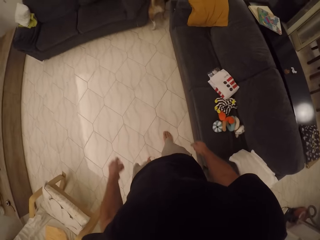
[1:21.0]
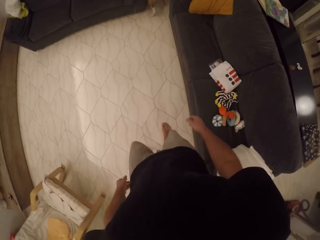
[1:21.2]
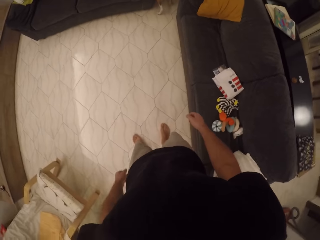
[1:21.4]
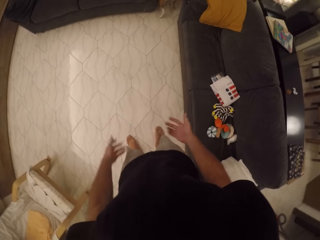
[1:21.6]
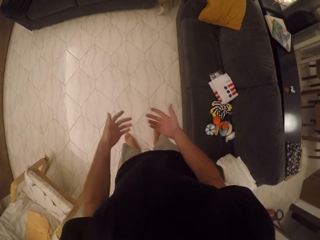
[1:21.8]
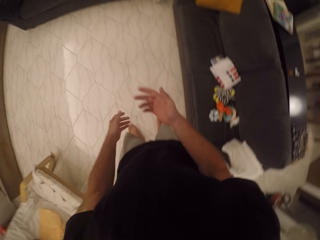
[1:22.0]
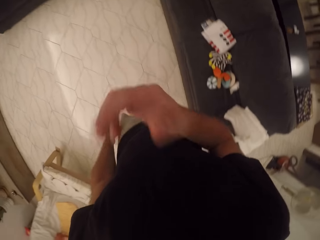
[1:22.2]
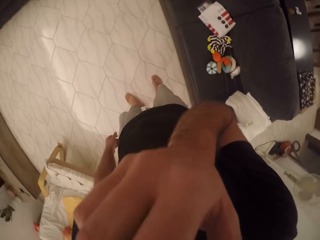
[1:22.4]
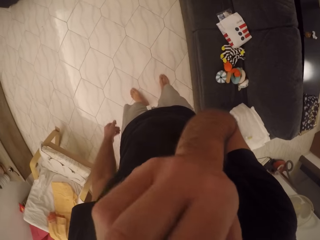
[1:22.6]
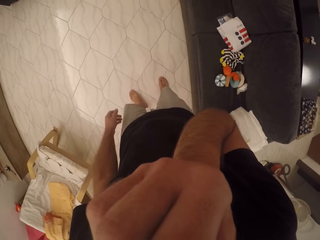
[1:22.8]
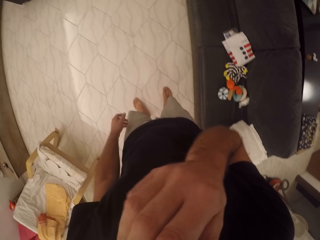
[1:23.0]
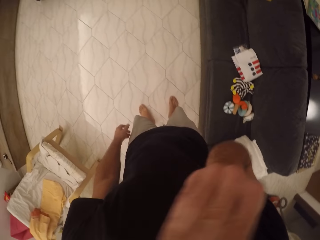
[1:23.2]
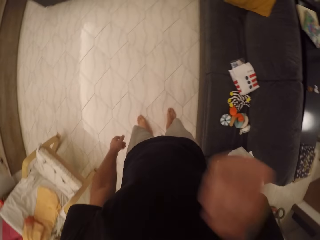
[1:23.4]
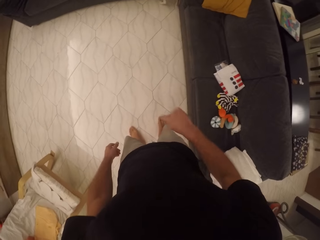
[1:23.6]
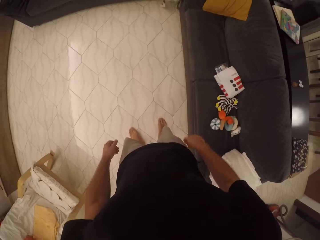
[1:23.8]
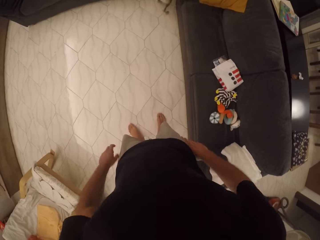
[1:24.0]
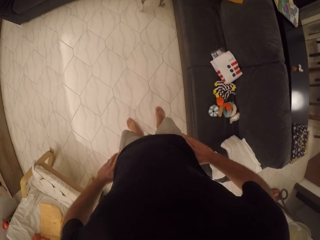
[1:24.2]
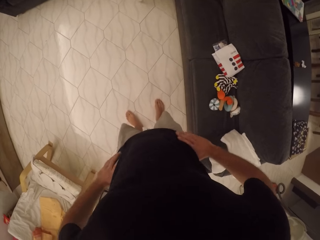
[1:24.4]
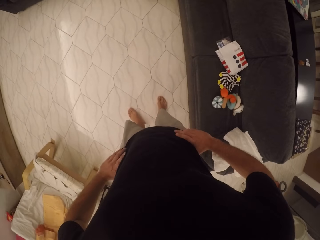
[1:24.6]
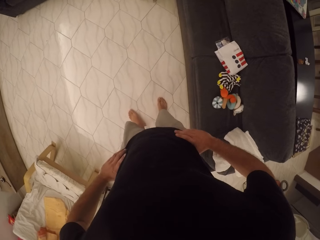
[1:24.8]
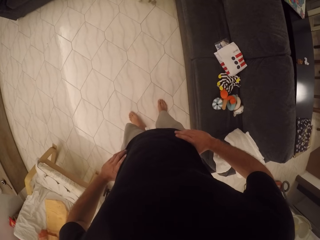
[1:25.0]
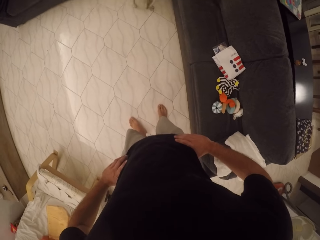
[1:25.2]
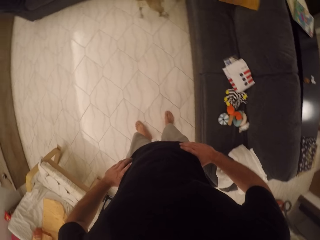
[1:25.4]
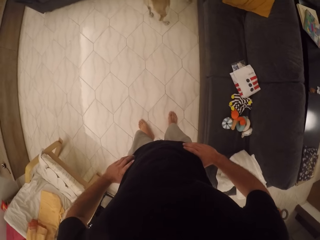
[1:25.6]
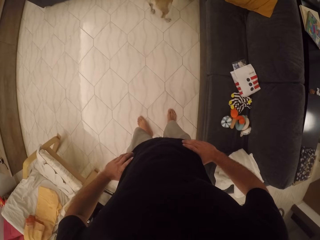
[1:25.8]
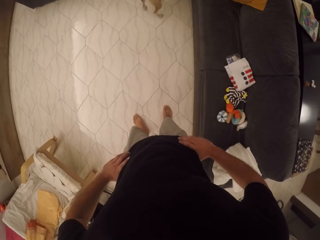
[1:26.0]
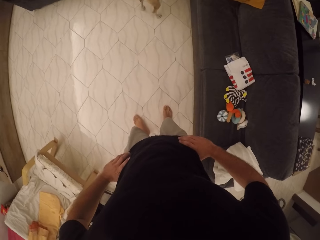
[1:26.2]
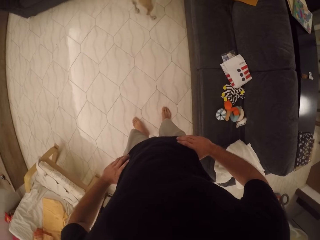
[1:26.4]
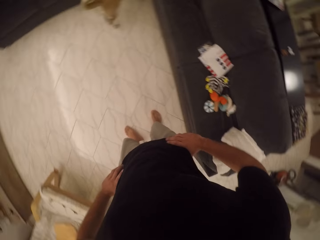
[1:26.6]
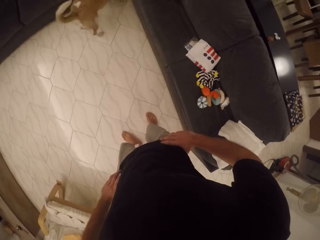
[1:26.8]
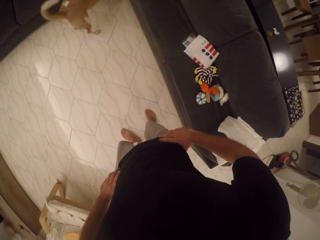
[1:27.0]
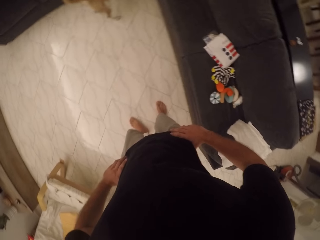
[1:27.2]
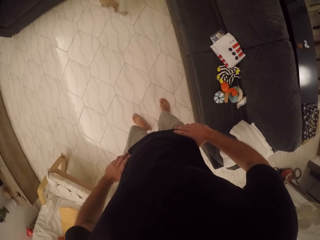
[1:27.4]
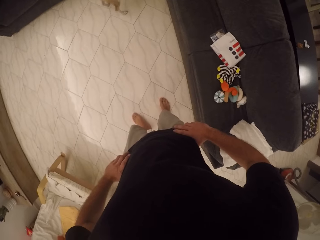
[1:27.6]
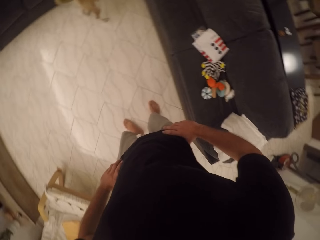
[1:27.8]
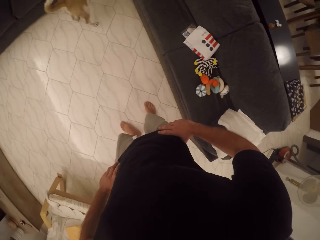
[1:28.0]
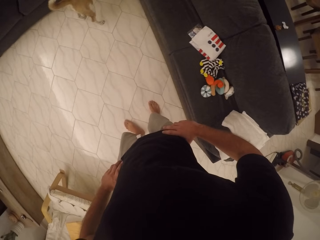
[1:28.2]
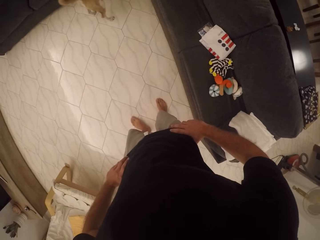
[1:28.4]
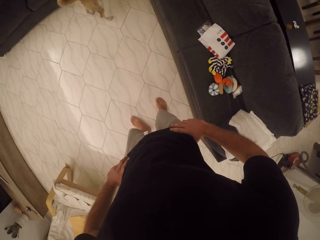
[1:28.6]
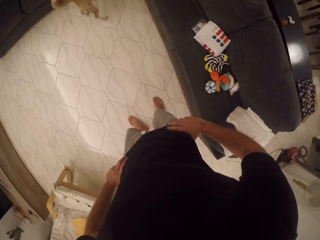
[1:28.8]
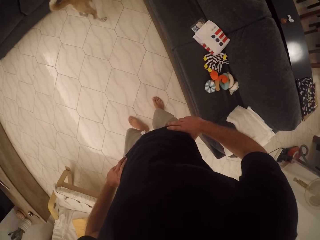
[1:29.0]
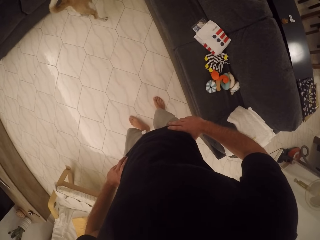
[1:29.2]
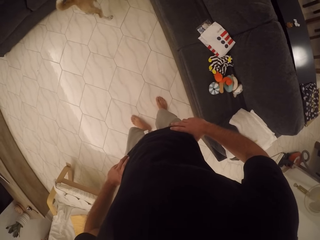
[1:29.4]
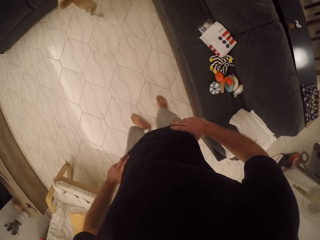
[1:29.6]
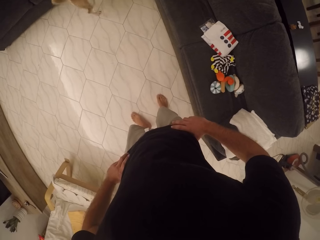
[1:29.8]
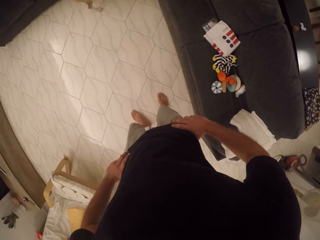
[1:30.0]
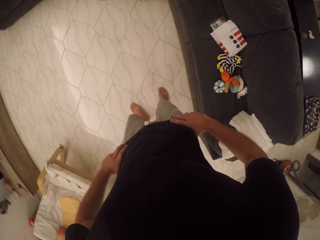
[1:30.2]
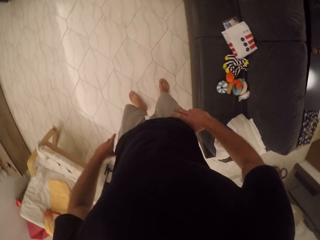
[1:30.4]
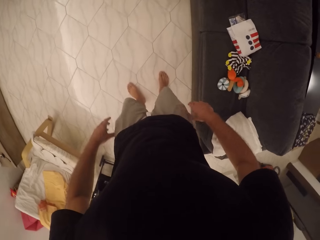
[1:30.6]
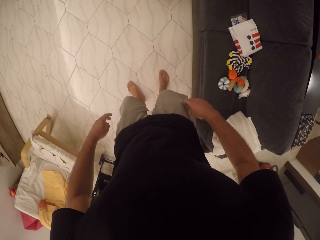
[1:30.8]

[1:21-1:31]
The camera wearer scratches his face with his hand. He raises a hand. He stares at the dog. He puts hands on the waist.

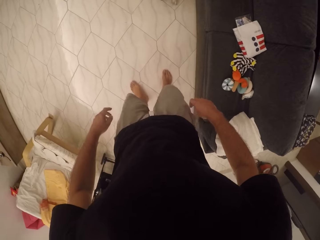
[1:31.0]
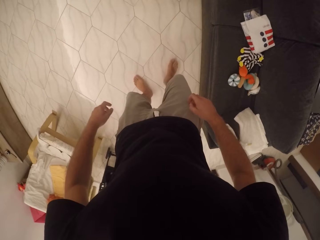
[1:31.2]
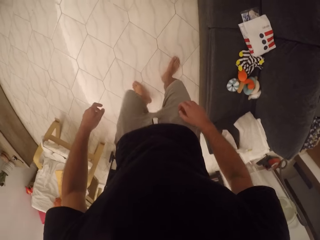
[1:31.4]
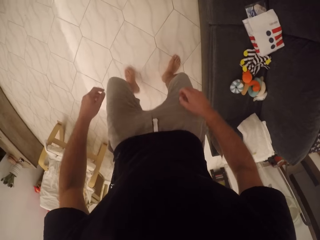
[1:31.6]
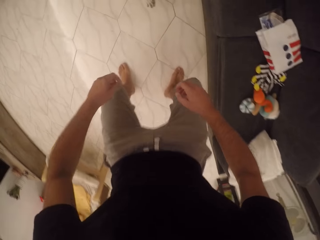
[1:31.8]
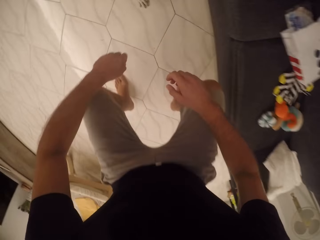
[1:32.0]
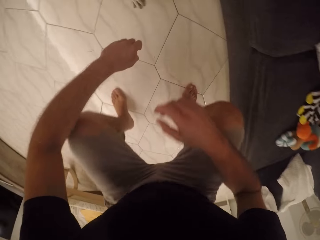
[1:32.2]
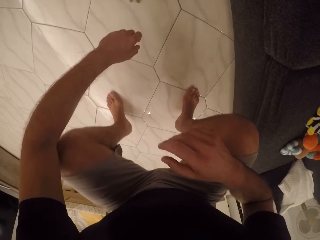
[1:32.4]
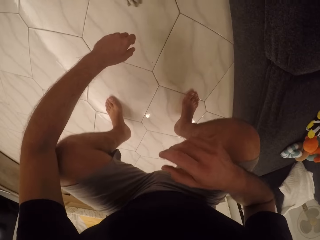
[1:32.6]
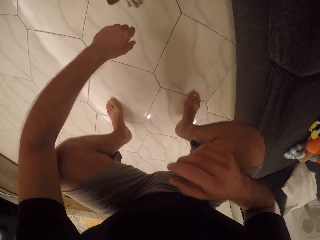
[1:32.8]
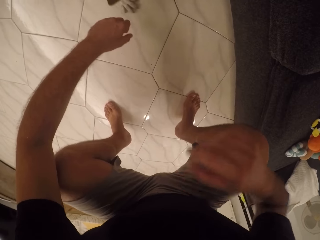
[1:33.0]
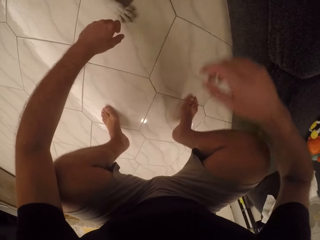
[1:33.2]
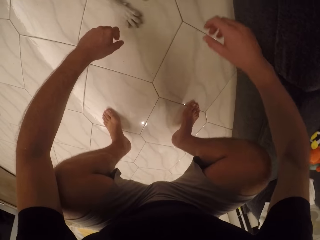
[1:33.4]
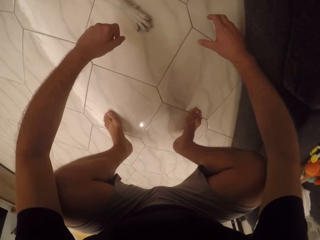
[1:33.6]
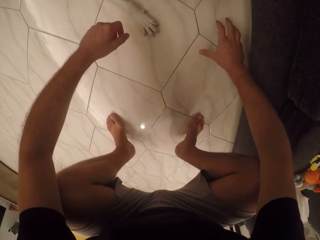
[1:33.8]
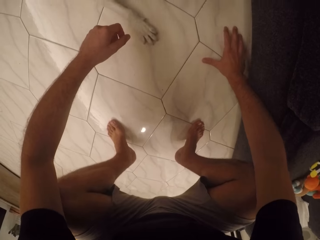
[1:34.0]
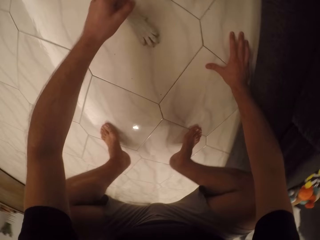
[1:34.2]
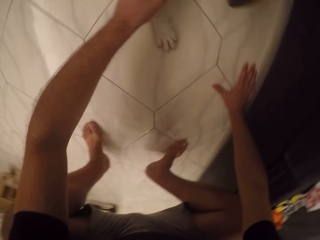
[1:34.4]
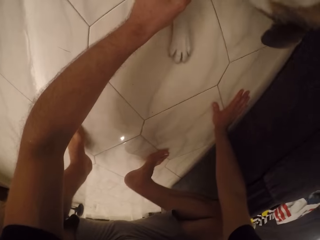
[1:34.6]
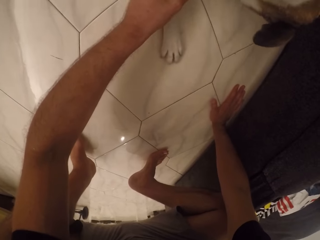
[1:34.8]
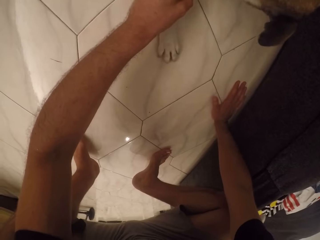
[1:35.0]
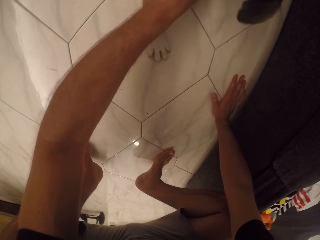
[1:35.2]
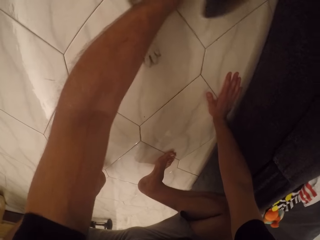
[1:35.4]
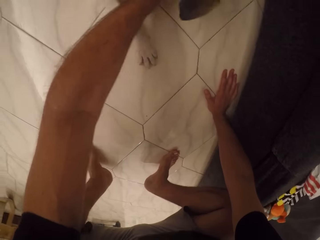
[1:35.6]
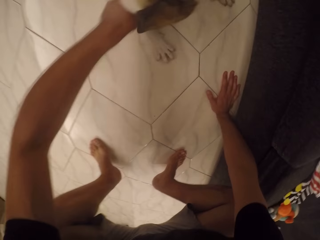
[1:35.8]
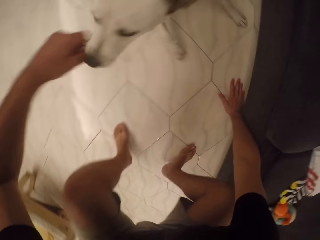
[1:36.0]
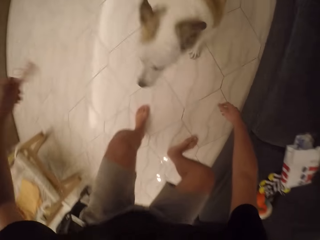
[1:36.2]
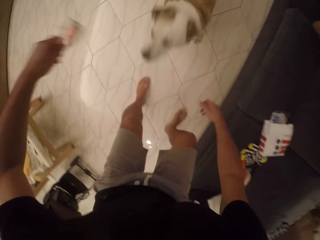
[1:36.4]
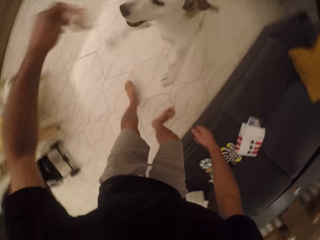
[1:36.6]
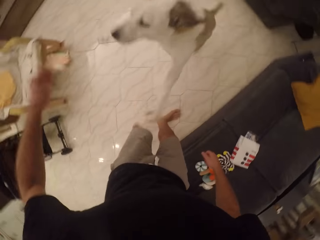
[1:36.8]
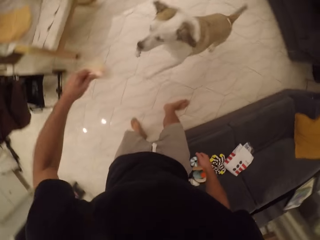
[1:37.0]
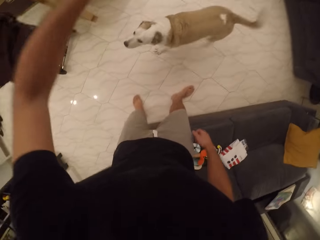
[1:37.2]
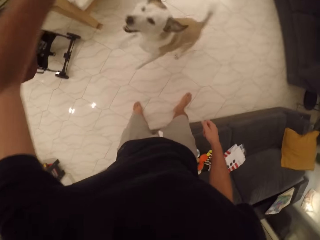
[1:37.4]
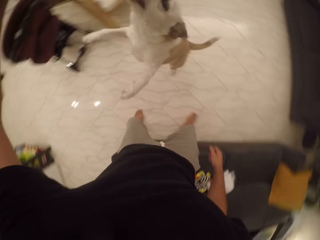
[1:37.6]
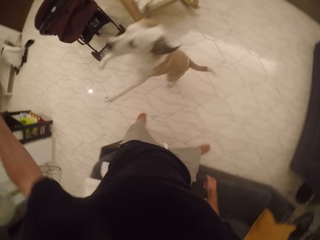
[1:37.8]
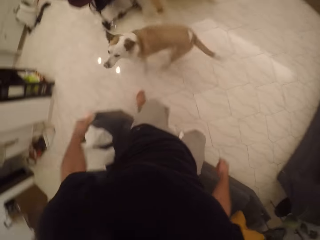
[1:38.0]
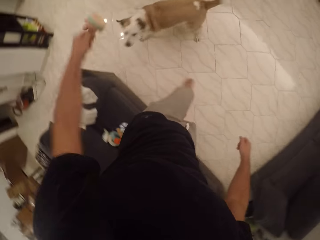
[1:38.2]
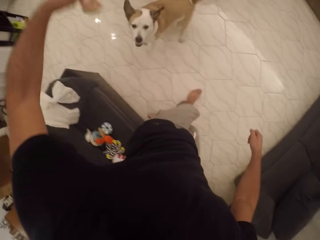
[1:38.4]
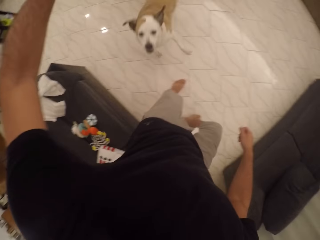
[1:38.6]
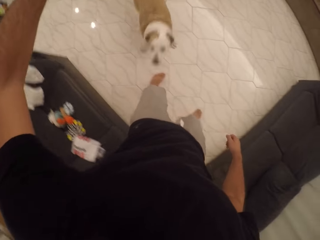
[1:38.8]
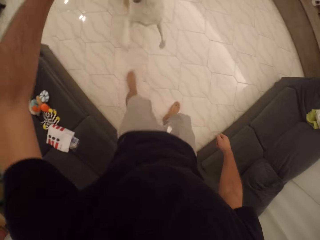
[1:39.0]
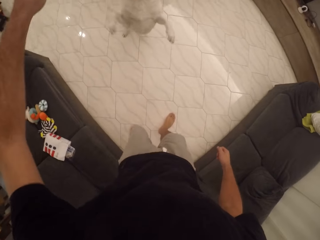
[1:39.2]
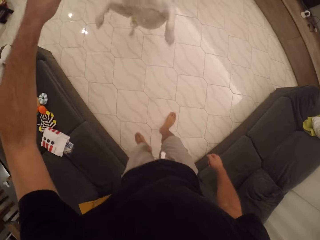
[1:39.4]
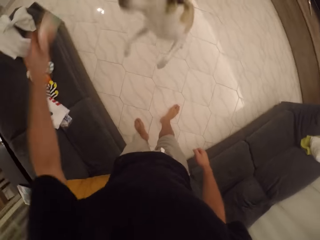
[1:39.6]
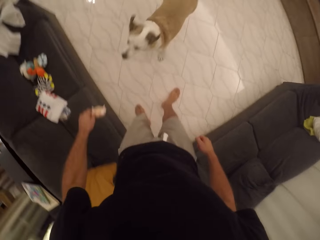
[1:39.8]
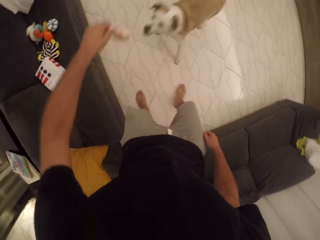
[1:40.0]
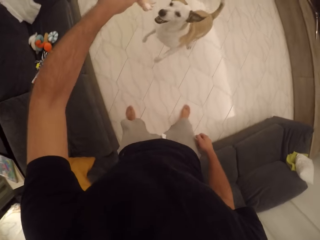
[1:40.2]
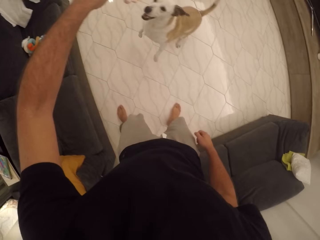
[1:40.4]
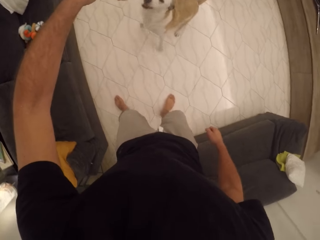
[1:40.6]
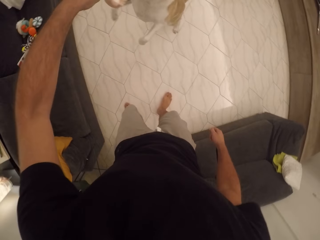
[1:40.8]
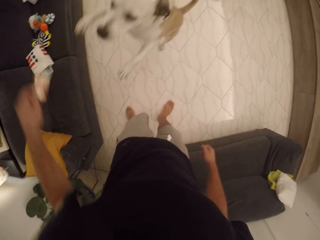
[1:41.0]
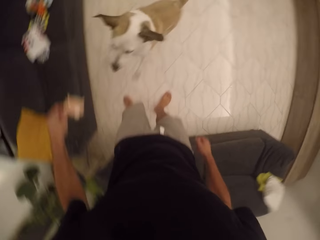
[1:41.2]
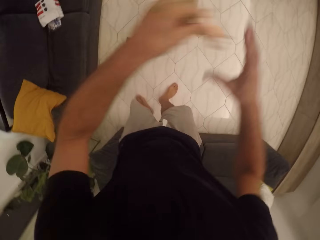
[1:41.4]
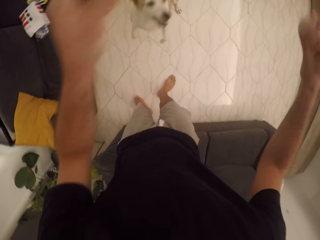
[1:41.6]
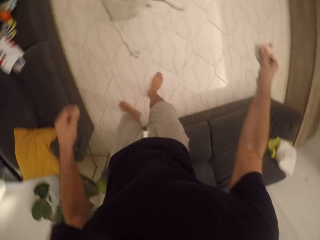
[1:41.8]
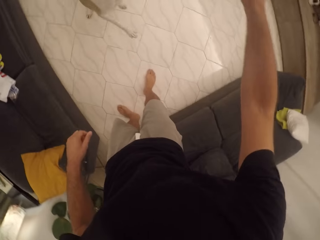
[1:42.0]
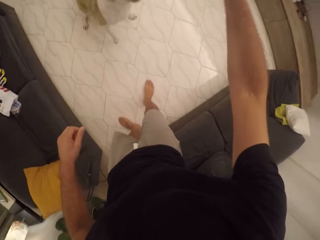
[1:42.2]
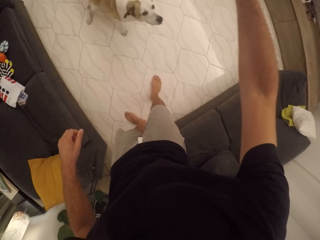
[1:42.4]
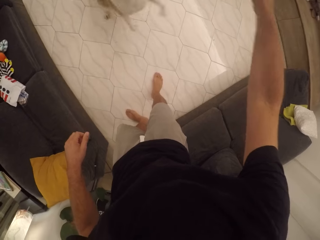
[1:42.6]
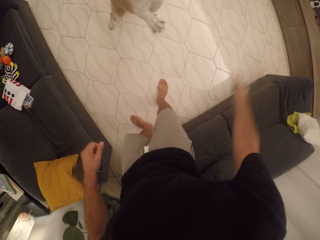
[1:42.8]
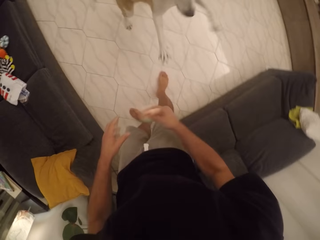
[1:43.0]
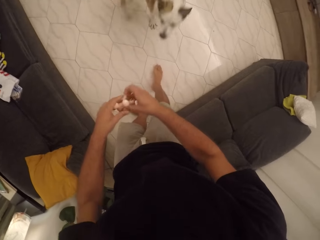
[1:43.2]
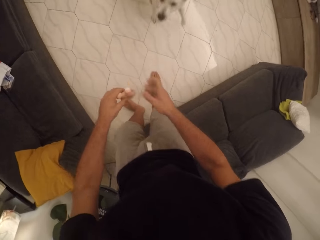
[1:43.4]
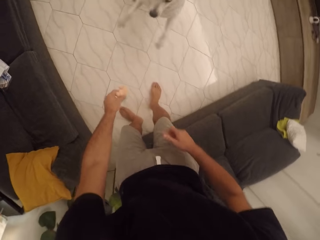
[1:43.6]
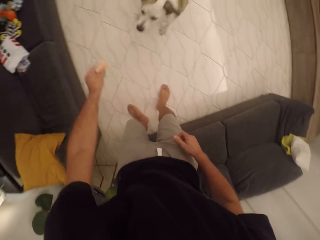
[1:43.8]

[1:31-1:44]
The camera wearer squats. They stare at the dog. They put a hand on the floor. They pick the dog toy. They stand up. They play with the dog. They play with the dog toy.
